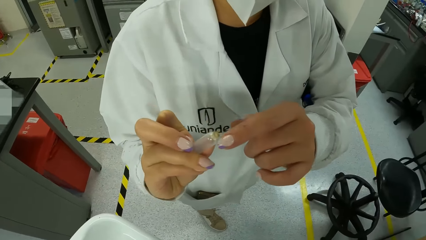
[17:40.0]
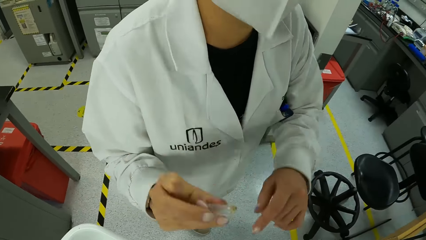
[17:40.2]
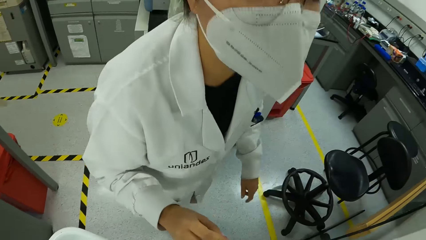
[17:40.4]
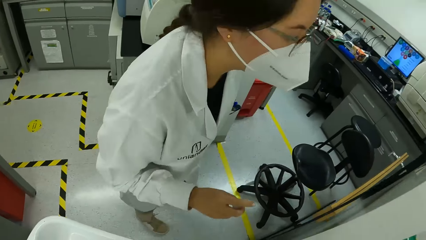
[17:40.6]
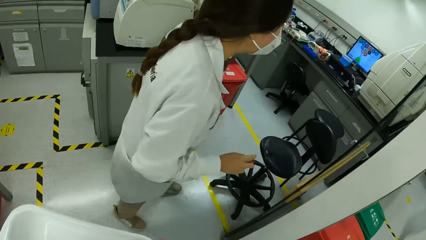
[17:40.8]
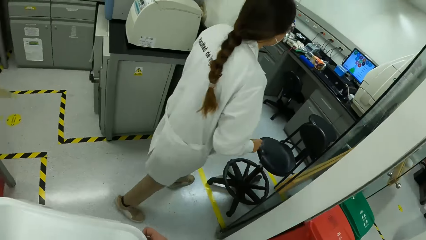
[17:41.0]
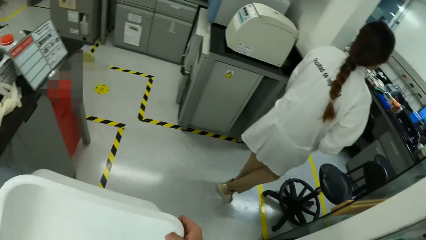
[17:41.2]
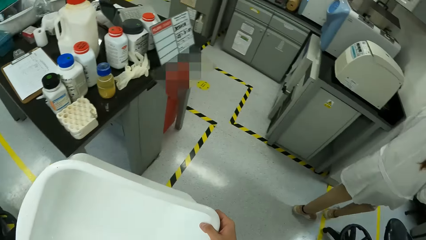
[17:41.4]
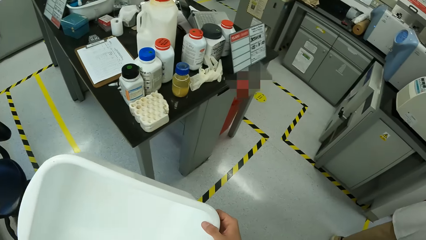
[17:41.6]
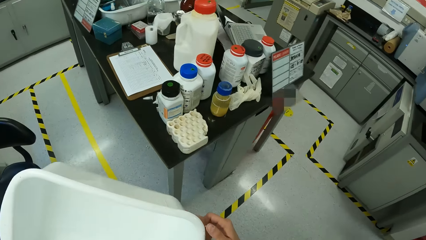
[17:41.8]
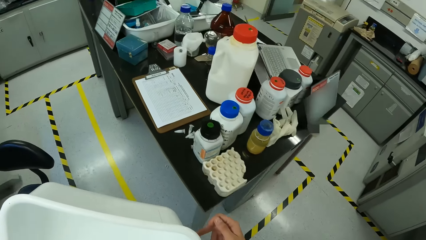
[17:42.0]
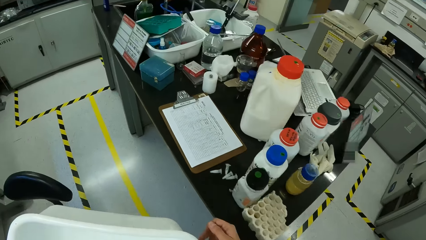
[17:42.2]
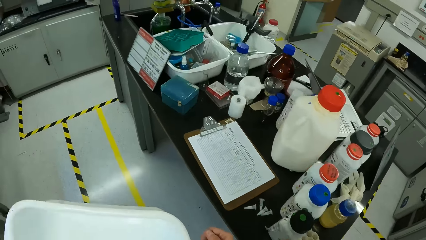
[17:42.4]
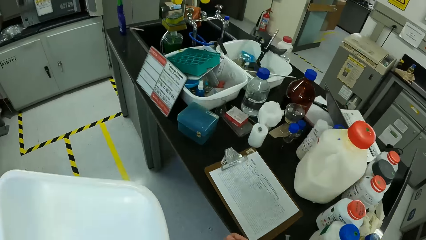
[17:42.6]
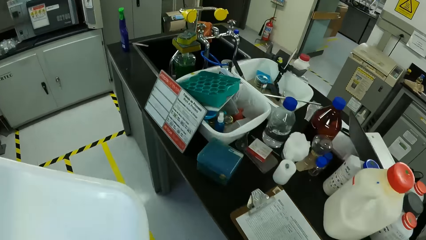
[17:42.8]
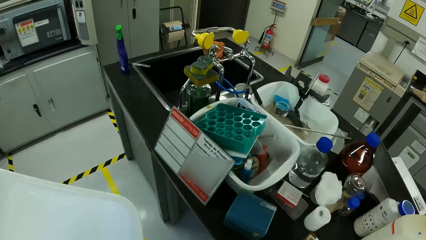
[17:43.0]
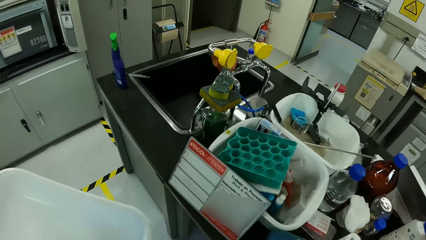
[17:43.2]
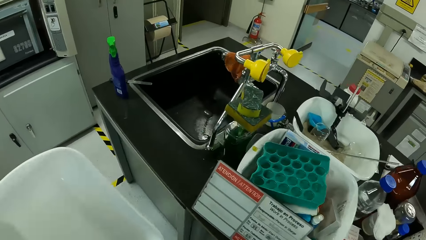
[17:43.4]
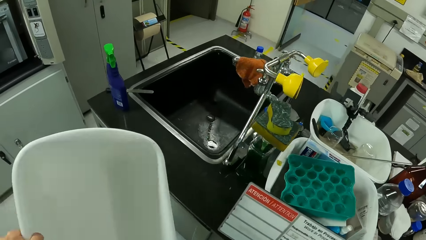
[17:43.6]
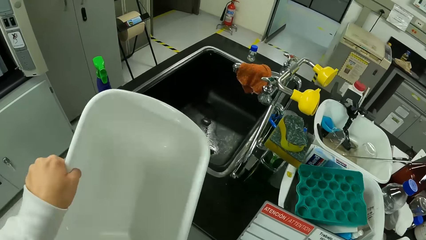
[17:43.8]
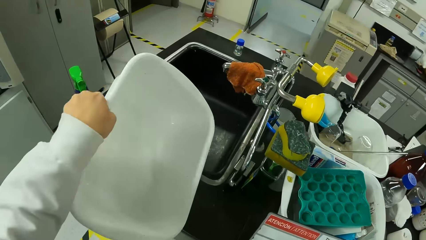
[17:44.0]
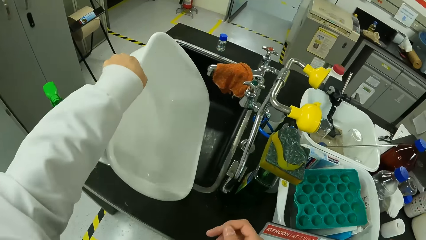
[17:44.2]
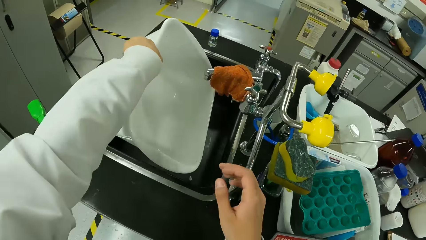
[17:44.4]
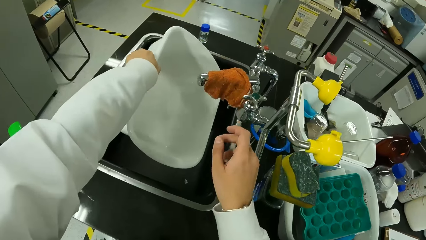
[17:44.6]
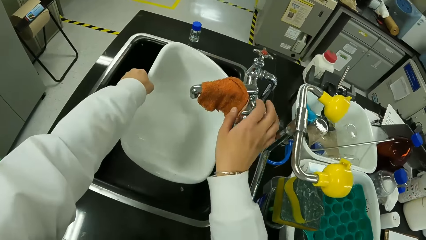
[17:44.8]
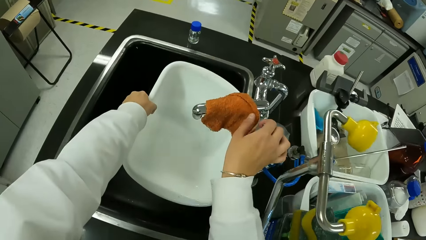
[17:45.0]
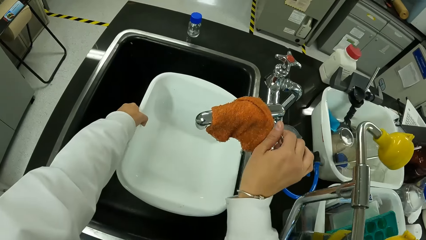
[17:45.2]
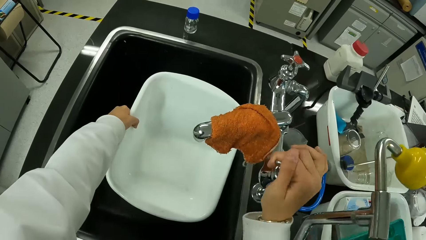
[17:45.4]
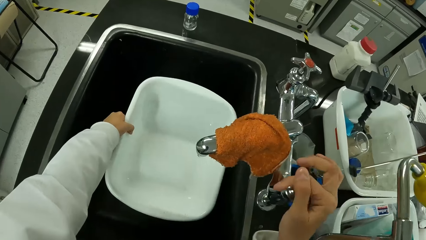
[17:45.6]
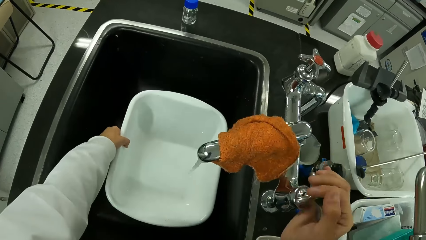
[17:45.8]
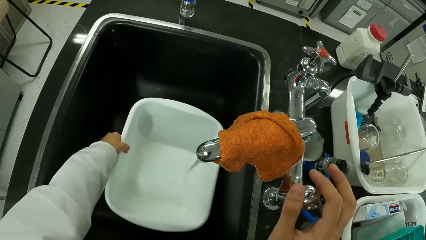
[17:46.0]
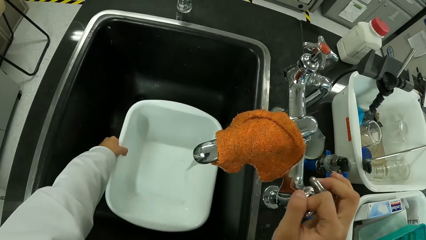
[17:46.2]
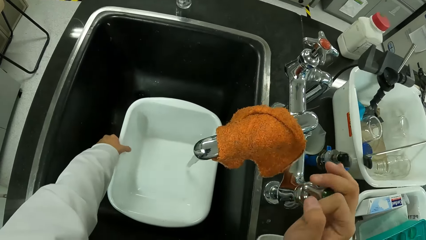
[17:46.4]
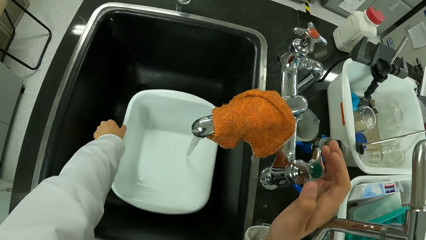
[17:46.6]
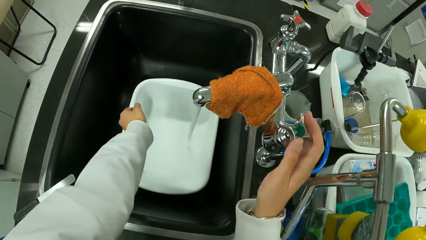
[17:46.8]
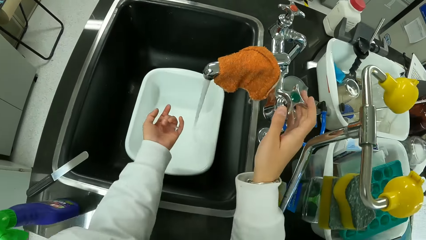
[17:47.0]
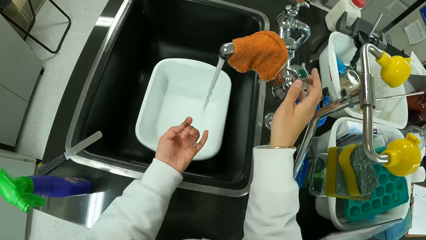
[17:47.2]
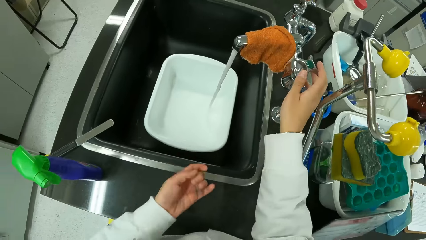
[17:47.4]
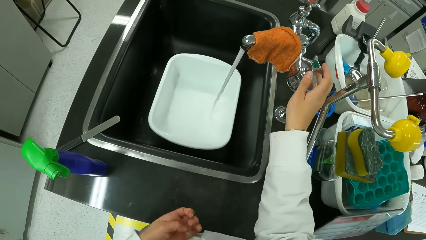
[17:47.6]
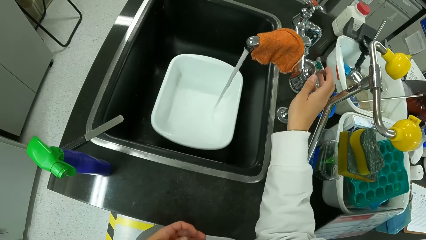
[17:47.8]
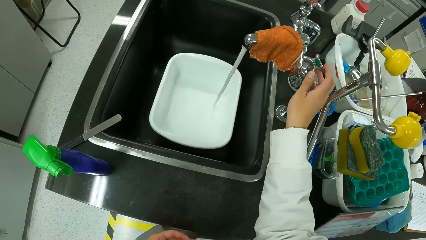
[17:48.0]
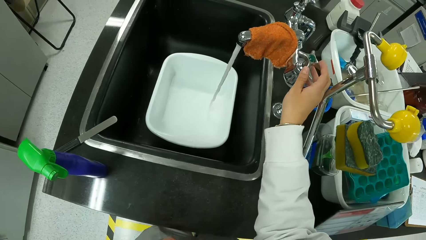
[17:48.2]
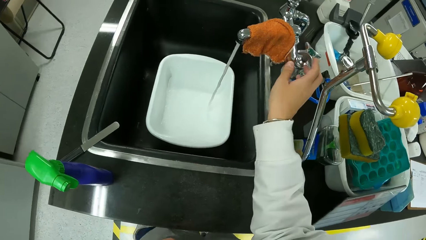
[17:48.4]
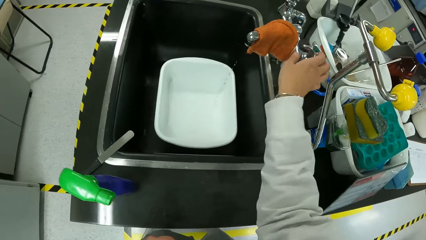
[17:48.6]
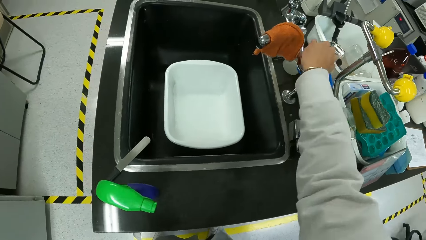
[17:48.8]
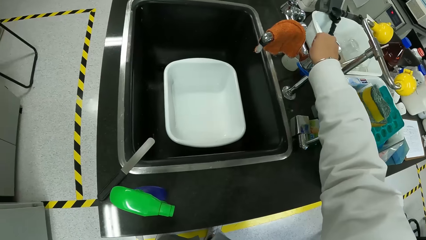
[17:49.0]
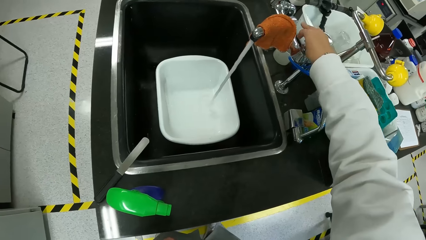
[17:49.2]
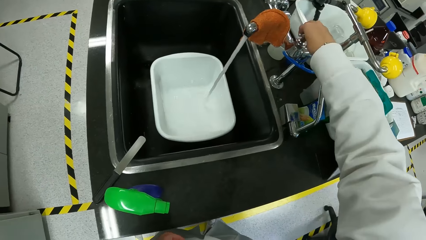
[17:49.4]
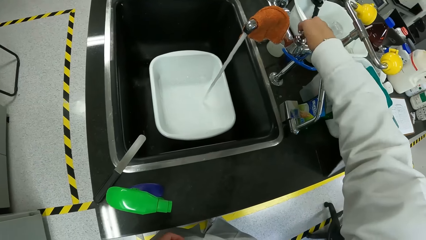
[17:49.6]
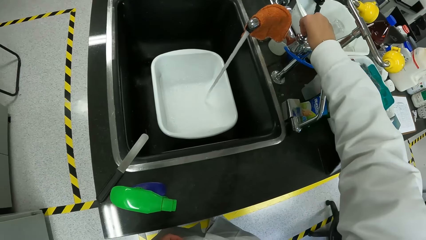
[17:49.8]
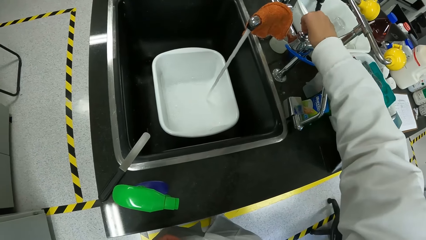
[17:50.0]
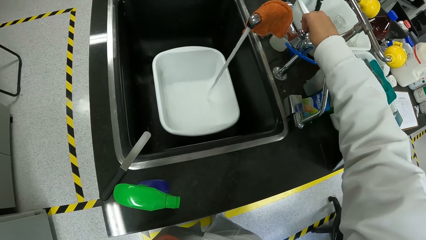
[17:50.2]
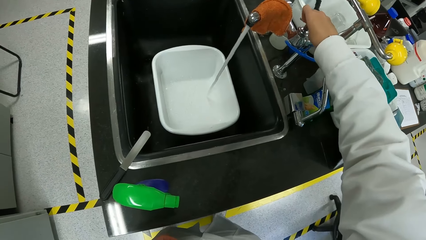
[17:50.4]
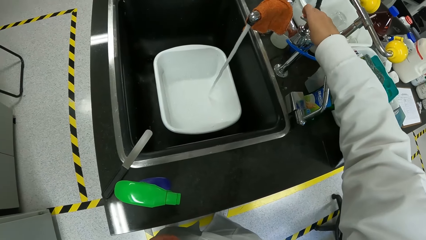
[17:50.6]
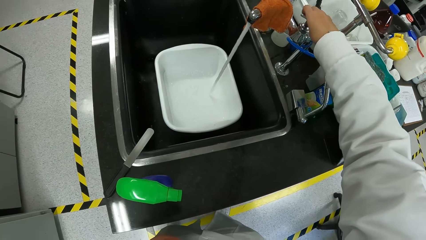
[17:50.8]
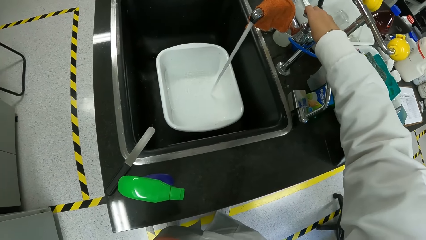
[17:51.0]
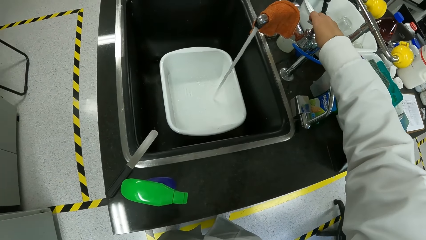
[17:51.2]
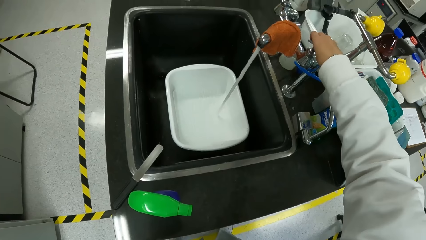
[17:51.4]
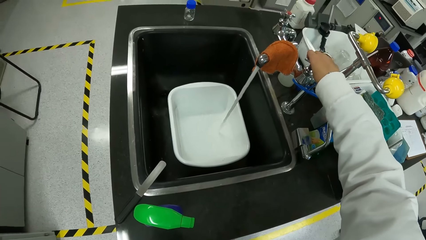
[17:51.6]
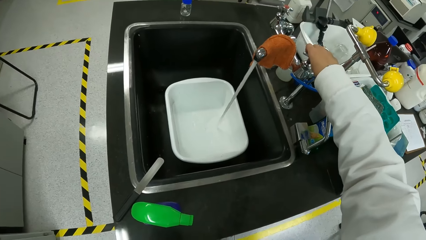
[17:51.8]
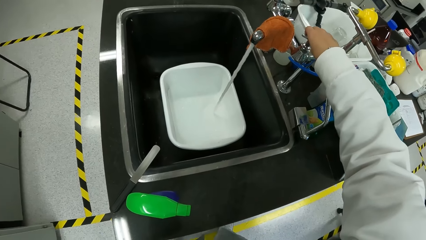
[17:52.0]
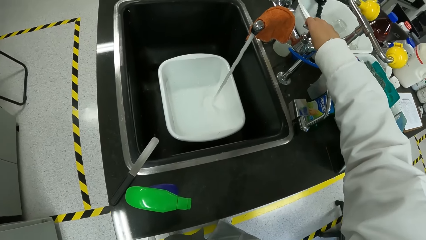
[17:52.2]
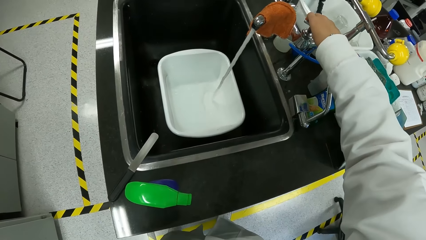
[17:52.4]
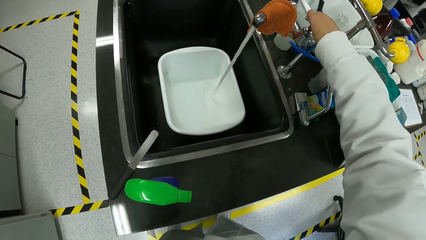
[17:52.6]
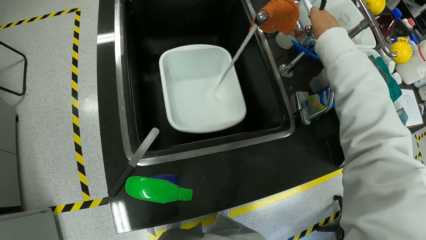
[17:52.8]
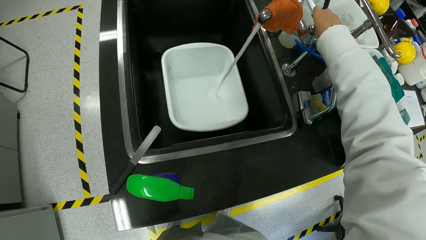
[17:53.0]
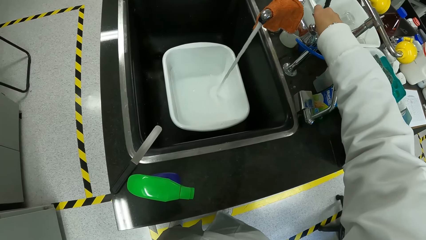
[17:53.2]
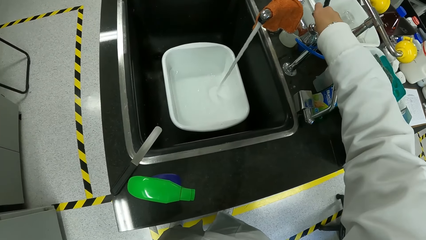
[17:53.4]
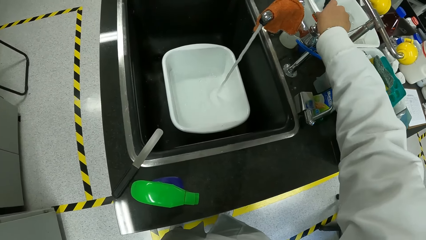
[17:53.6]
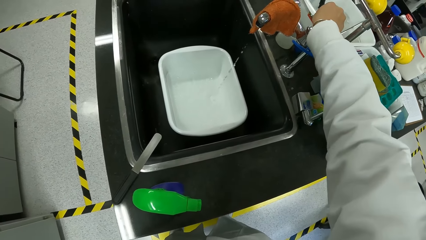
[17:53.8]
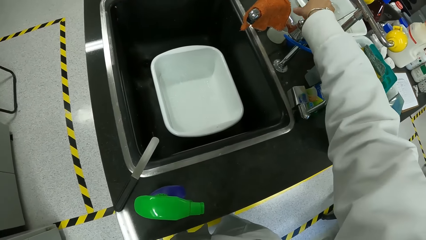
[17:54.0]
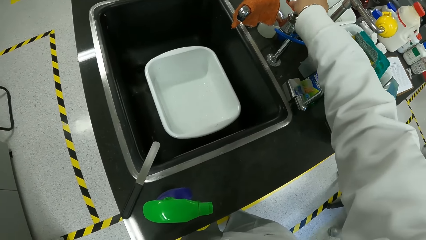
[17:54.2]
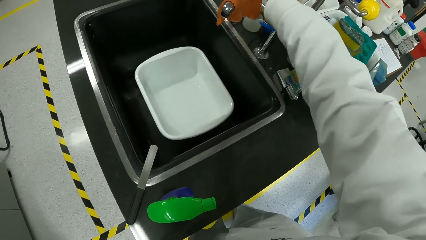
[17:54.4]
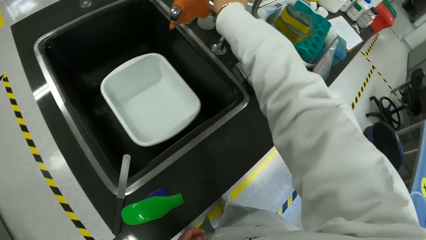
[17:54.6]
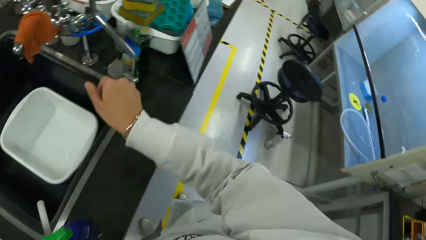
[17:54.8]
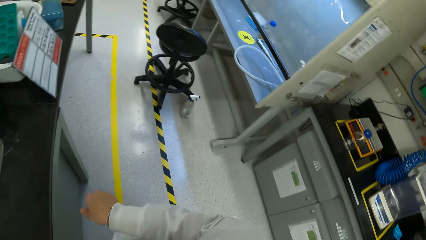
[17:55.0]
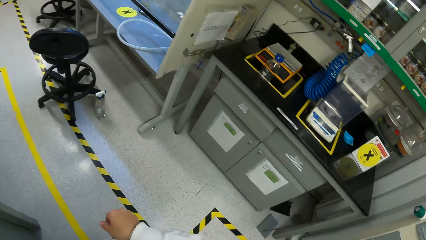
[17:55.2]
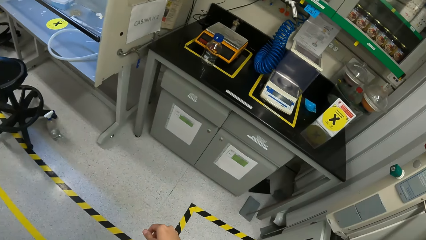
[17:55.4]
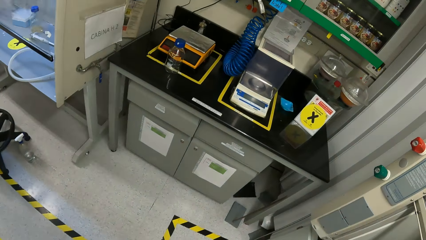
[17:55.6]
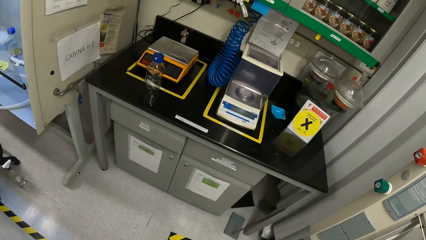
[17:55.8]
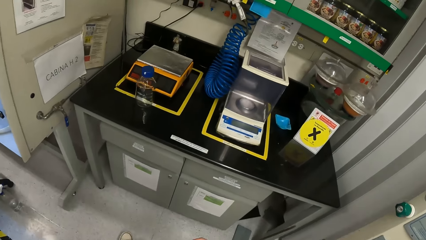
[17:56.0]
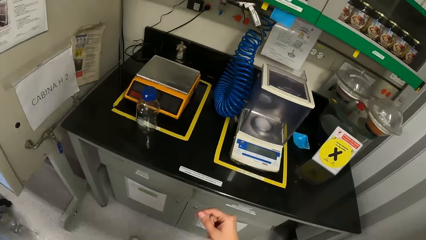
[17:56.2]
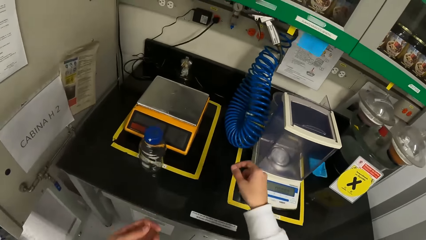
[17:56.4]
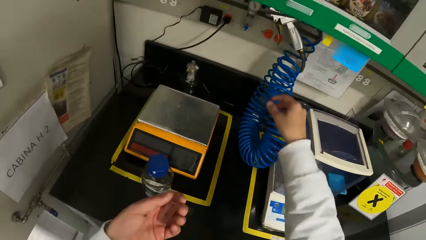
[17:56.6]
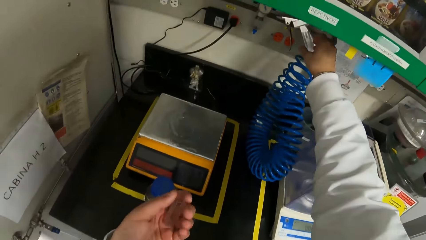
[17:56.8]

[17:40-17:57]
The woman walks out of the room. The camera wearer walks out of the room through the door. She moves around. She removes her right hand from the container or basin in both hands. She places the container into a sink with her left hand. She opens a tap with her right hand. She fills the basin with water. She closes the tap with her right hand. She opens the tap with her right hand. She closes the tap with her right hand. She moves around.
